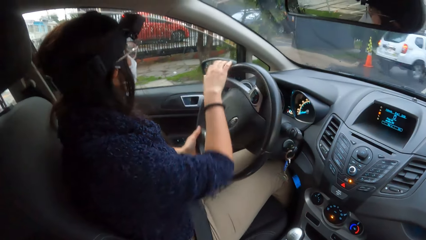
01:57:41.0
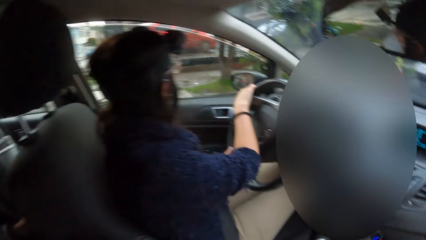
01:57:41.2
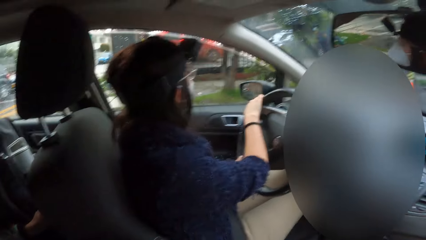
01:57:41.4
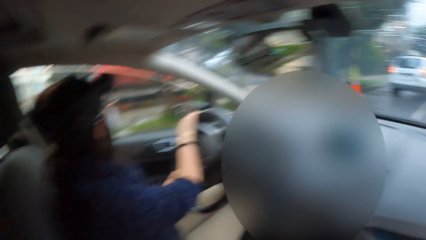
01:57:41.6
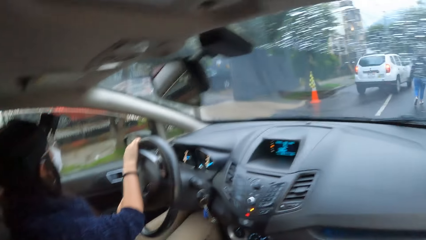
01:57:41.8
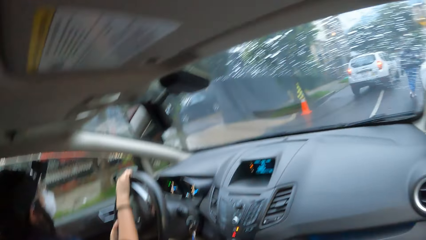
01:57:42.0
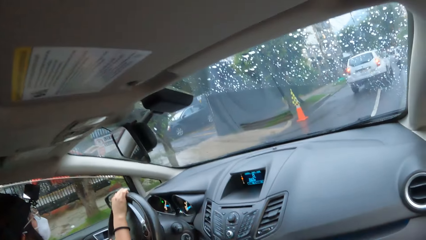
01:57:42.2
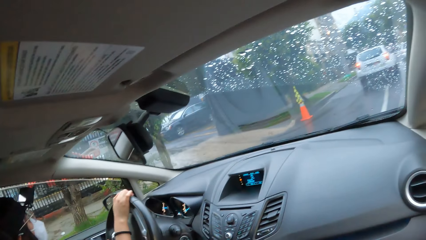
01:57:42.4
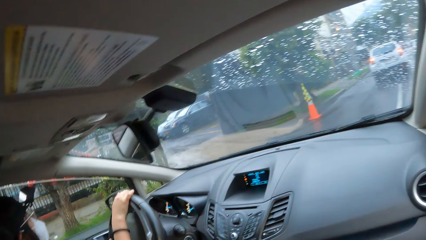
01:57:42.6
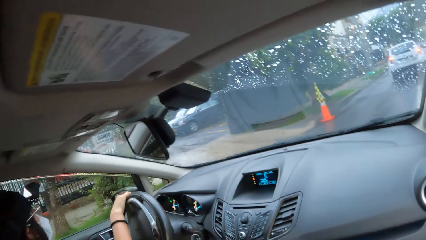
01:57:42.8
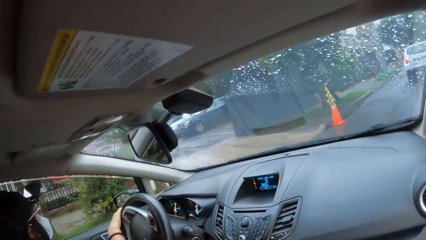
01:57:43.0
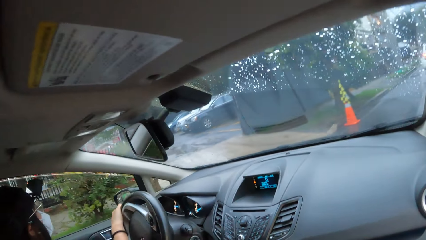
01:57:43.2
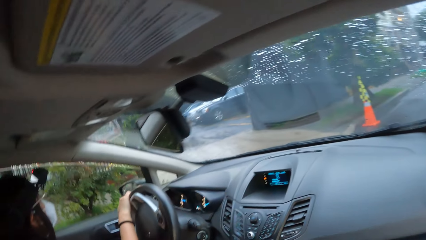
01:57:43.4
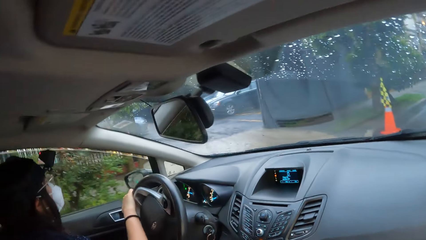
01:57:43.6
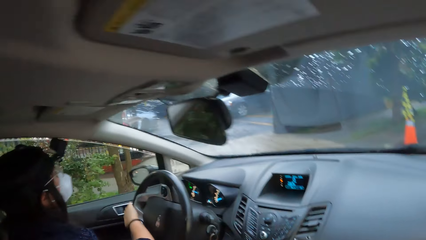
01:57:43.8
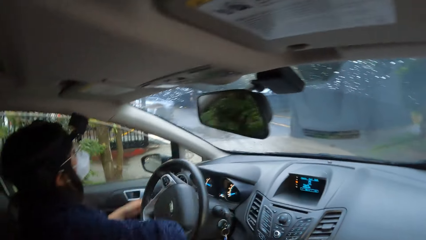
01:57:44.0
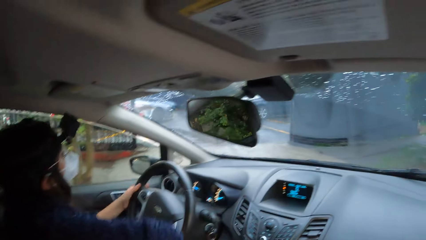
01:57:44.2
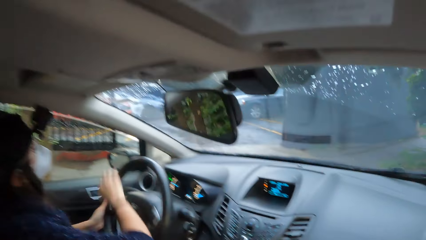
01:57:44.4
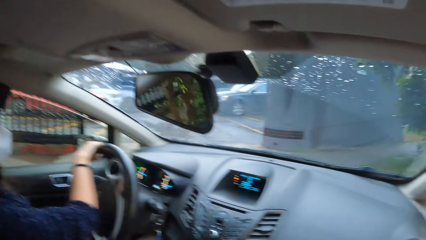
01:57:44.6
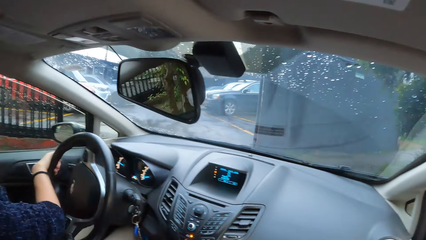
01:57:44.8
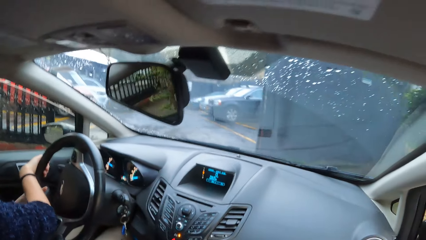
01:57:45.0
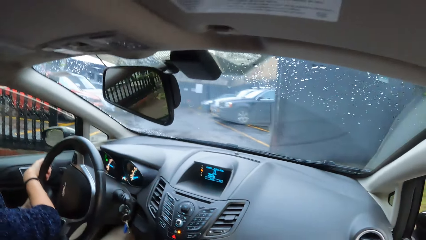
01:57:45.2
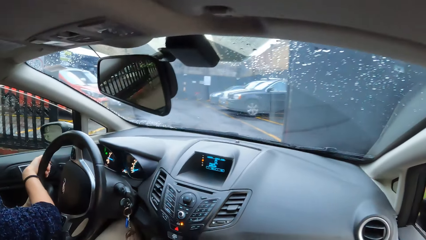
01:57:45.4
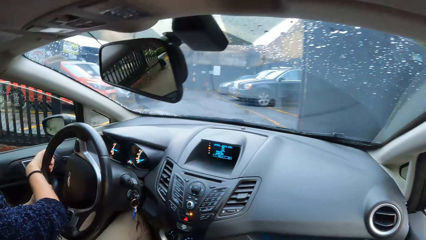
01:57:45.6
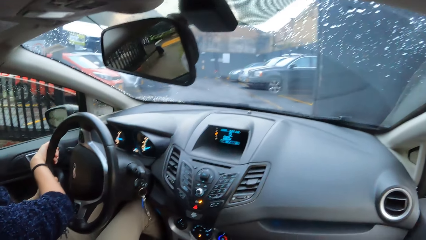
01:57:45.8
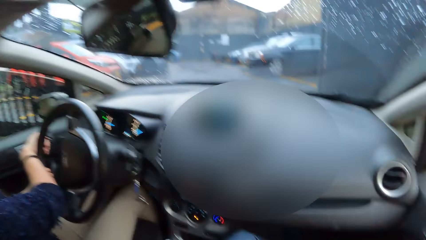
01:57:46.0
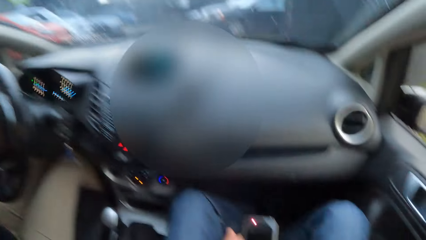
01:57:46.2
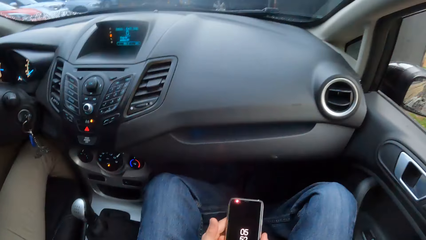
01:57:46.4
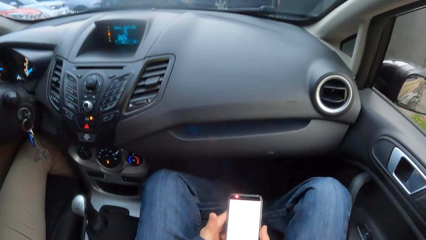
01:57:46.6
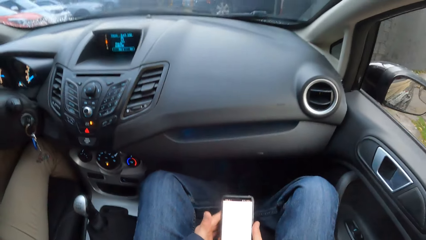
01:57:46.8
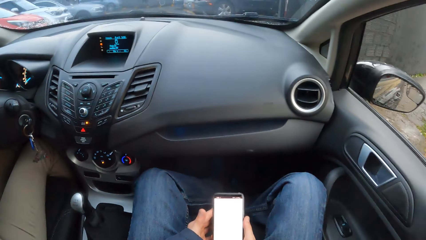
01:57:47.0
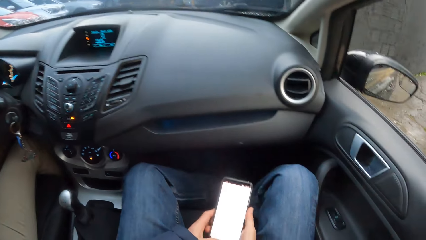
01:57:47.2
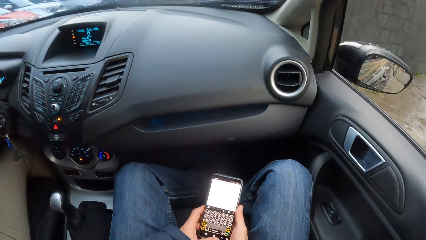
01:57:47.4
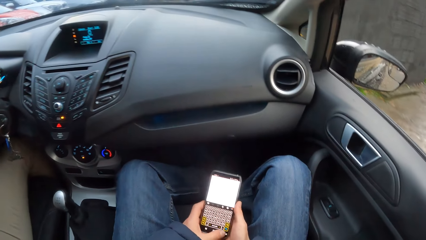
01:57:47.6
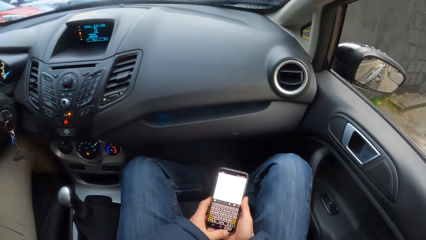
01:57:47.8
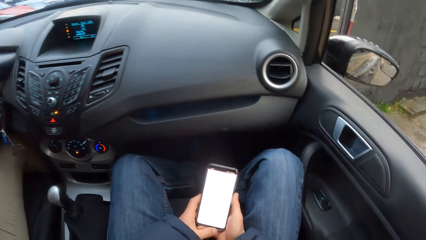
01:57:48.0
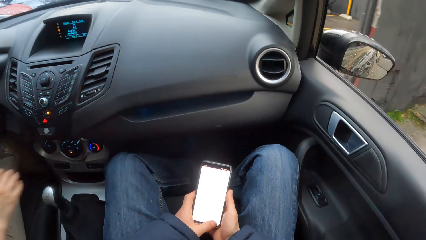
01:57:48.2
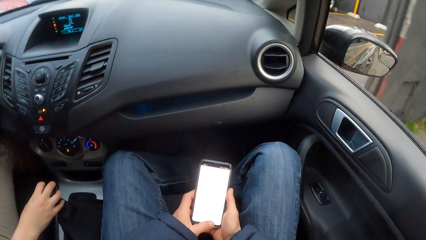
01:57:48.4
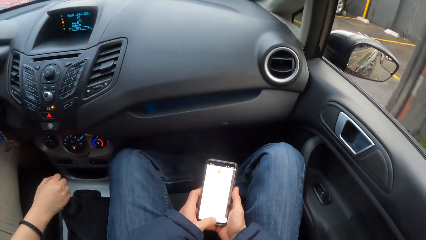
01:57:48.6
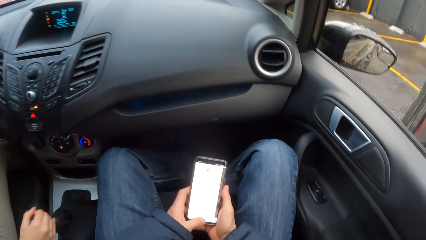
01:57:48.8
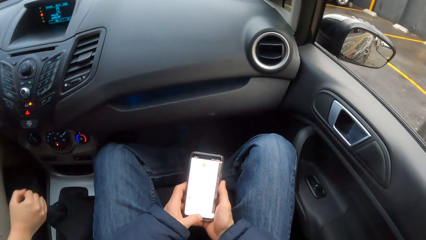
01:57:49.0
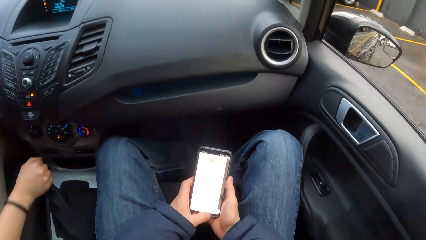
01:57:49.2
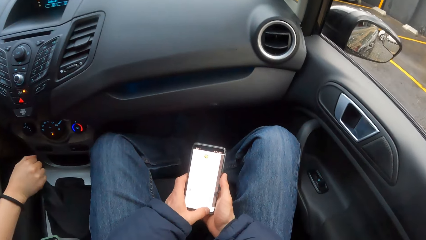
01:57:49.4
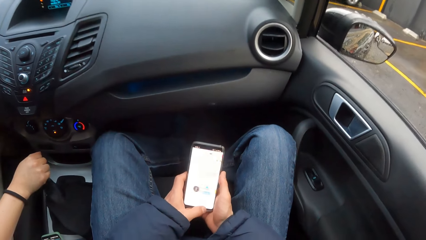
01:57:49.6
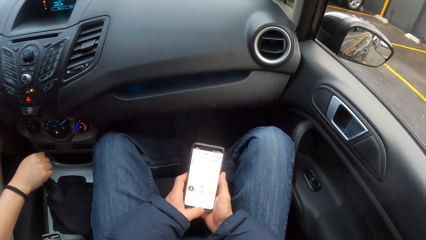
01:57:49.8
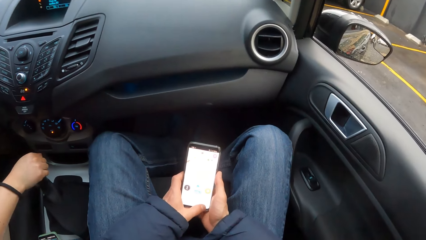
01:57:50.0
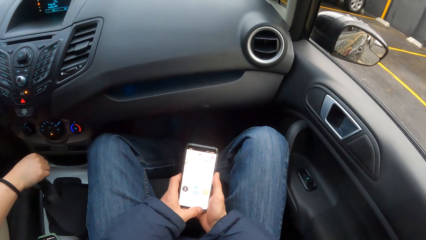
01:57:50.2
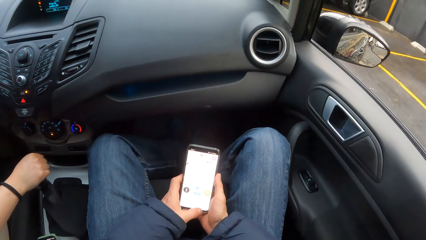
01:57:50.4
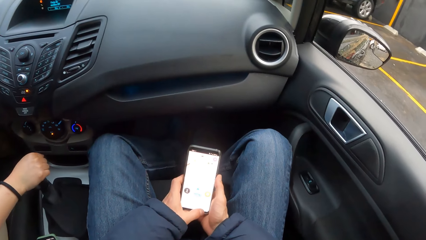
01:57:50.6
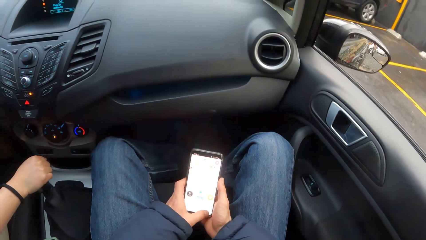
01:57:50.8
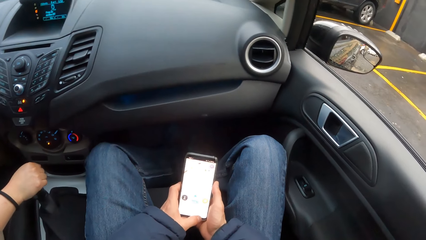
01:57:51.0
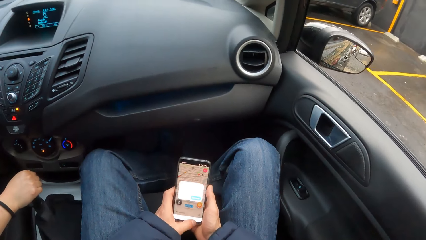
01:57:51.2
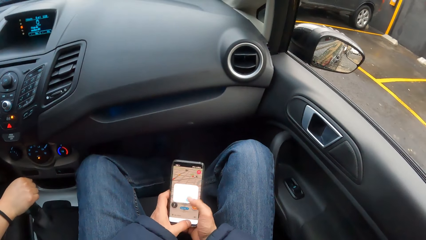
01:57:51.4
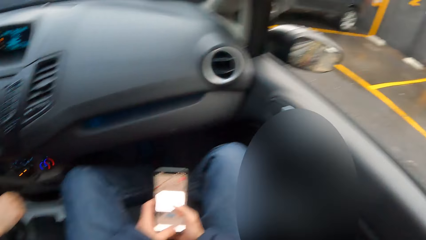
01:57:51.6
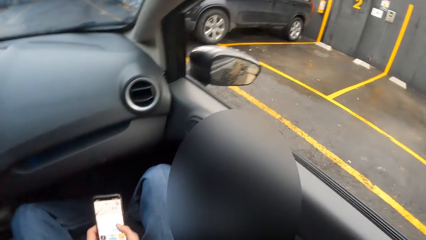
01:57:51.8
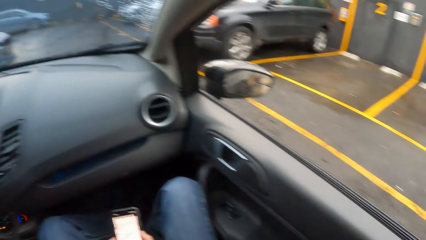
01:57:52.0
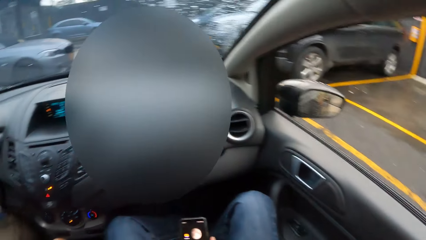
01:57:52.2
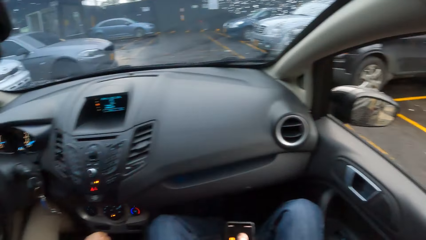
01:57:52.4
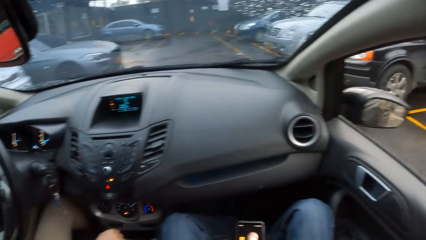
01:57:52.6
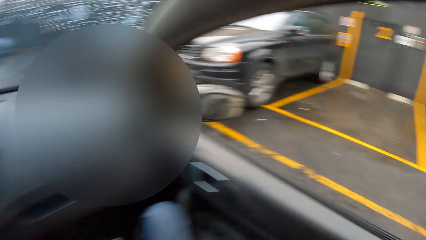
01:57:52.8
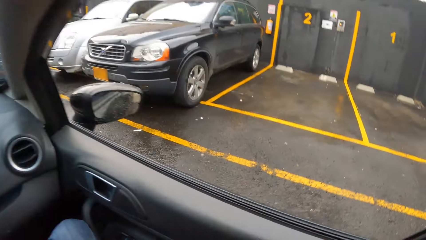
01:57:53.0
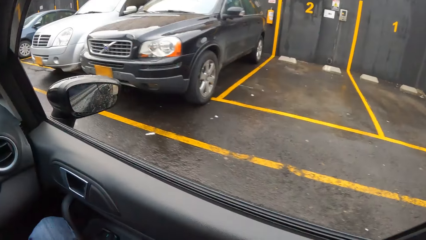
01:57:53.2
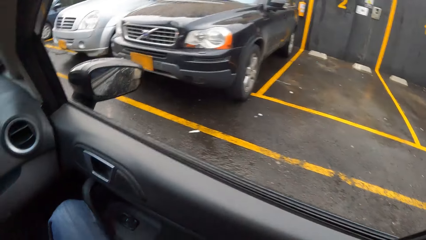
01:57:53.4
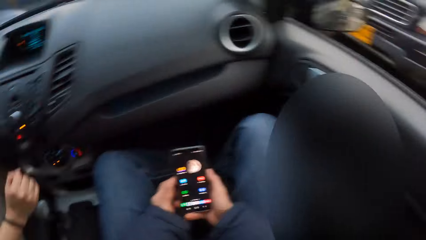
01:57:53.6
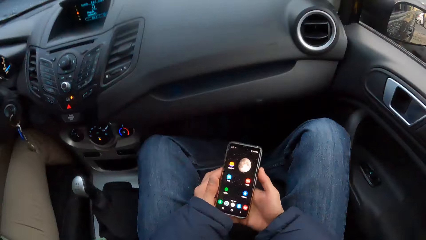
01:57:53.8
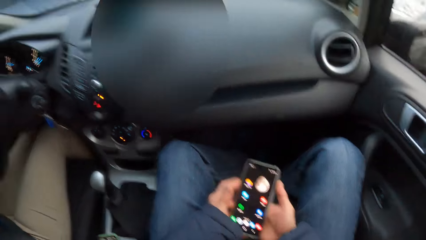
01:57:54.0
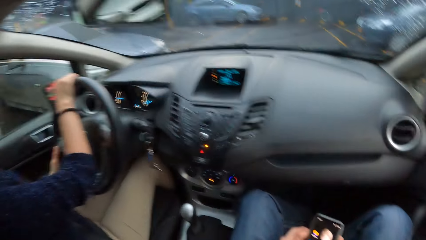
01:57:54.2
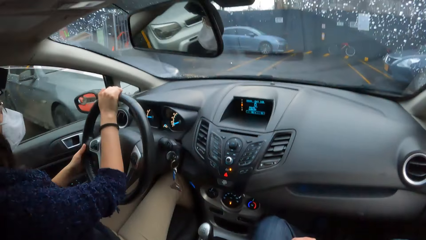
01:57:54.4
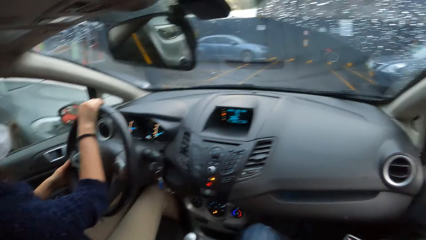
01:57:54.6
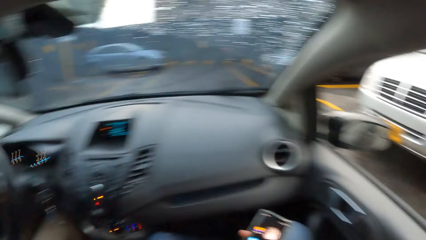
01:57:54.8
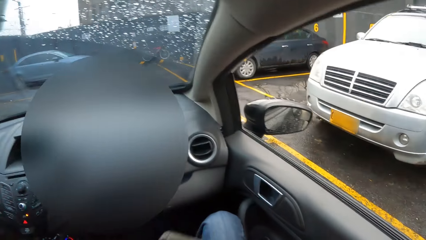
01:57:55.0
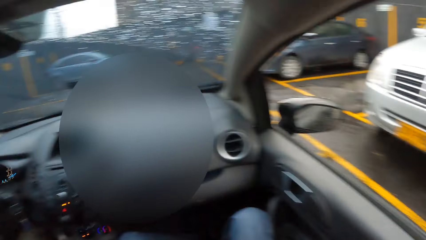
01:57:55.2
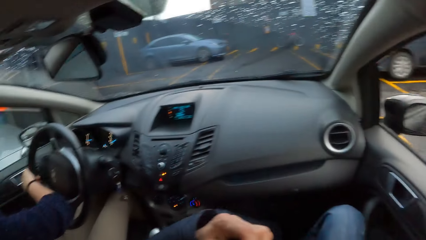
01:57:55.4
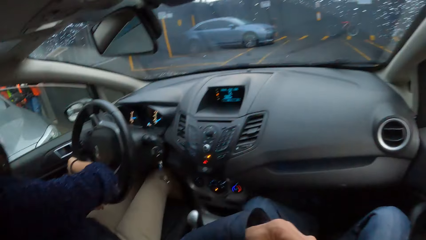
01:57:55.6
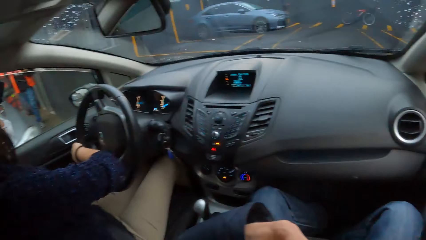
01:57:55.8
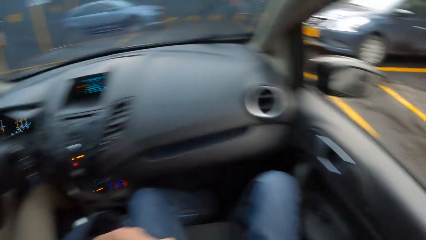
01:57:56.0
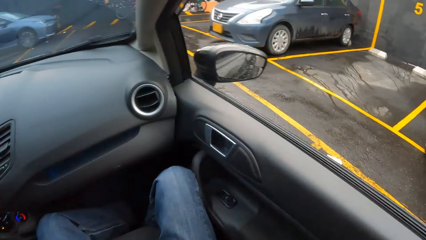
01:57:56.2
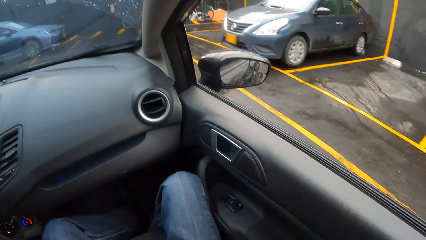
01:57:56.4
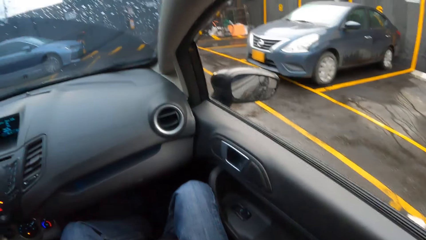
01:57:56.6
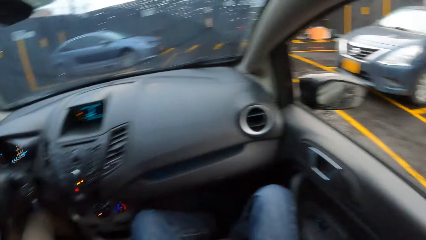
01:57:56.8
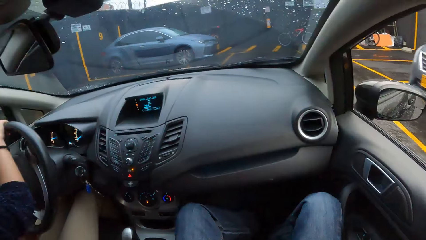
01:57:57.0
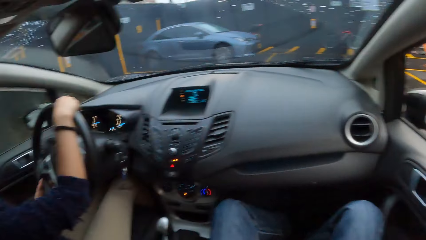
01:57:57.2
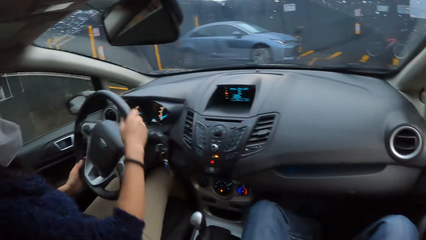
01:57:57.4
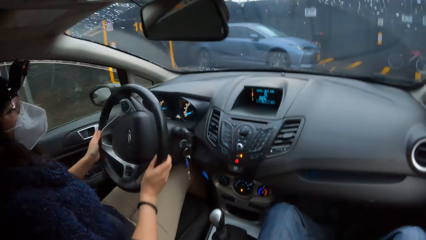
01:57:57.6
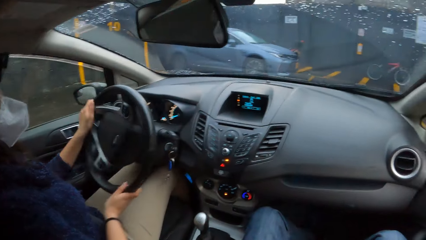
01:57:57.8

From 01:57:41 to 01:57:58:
A woman enters the parking. The camera wearer holds the phone in his hands. He operates the phone in his hands. The woman operates the car gear stick with her right hand. The camera wearer holds the phone in his right hand. The woman drives the car on the road with both hands.
